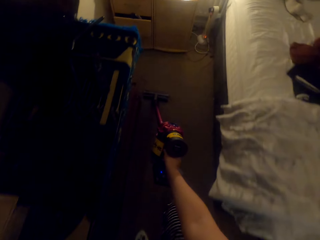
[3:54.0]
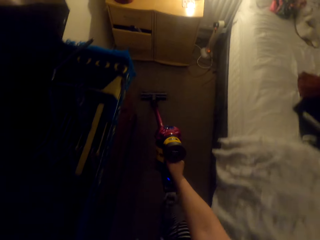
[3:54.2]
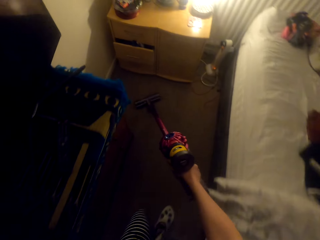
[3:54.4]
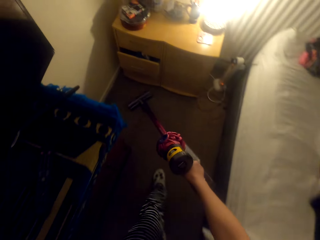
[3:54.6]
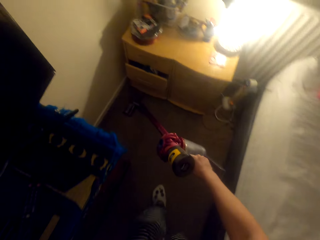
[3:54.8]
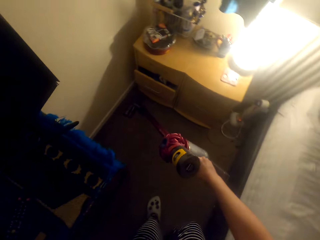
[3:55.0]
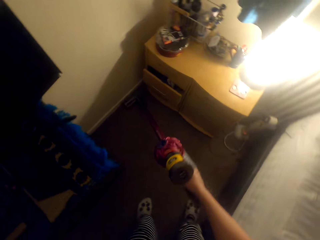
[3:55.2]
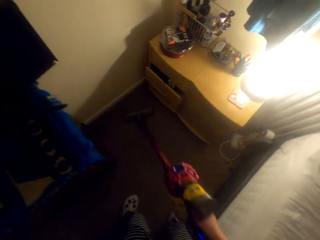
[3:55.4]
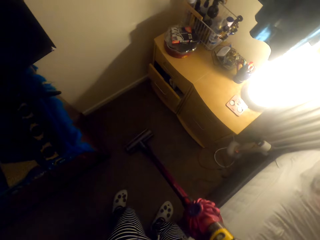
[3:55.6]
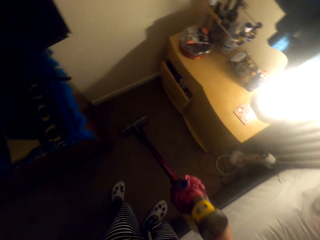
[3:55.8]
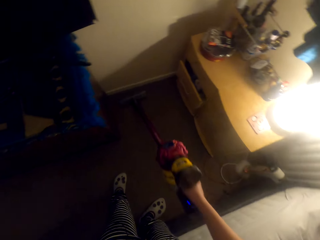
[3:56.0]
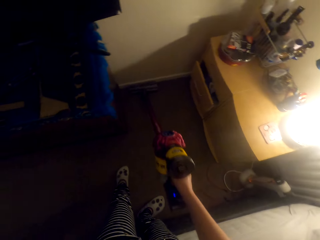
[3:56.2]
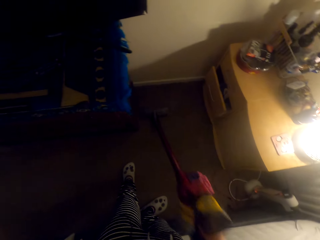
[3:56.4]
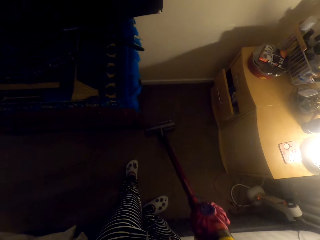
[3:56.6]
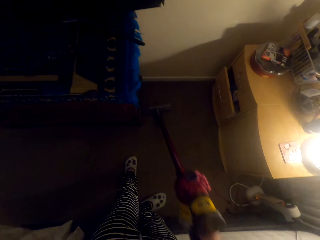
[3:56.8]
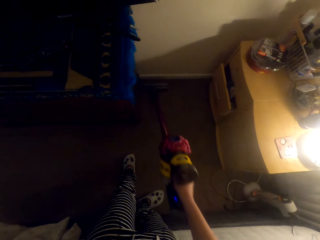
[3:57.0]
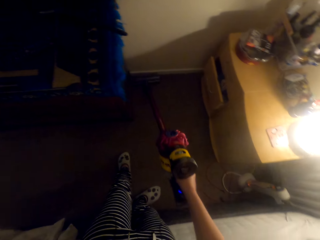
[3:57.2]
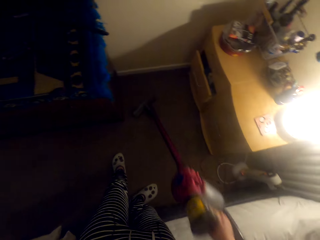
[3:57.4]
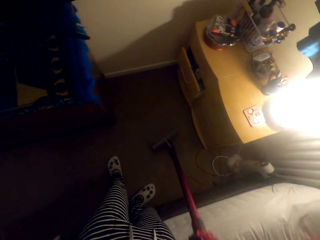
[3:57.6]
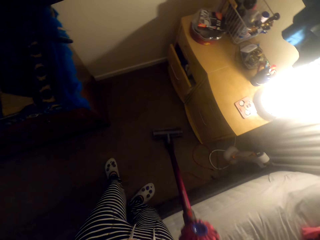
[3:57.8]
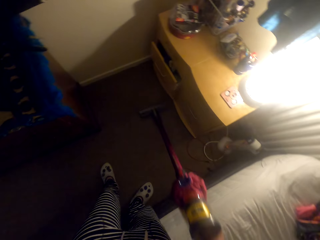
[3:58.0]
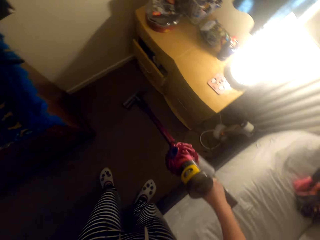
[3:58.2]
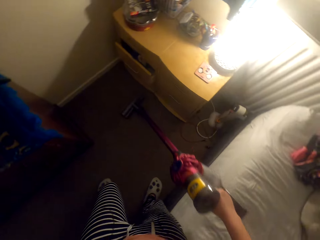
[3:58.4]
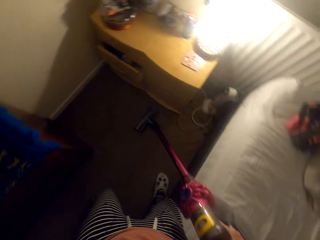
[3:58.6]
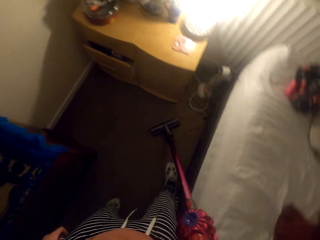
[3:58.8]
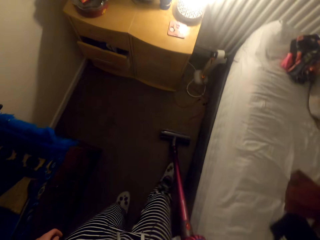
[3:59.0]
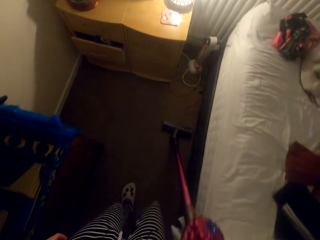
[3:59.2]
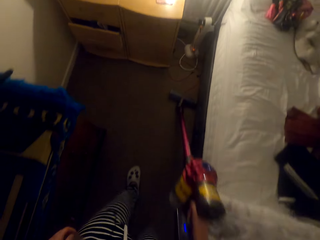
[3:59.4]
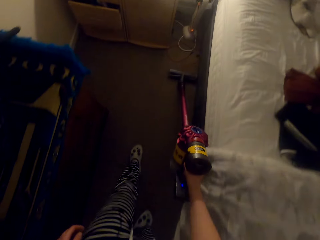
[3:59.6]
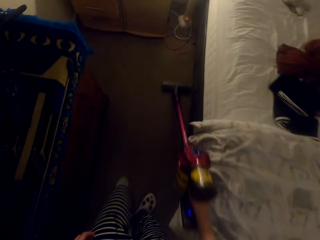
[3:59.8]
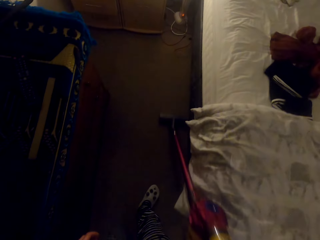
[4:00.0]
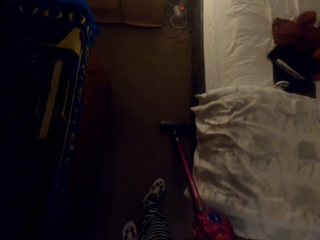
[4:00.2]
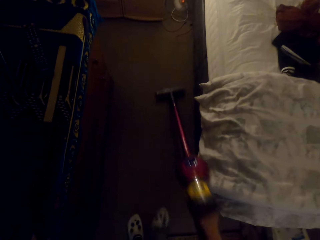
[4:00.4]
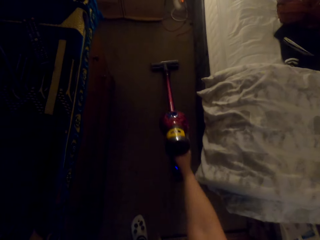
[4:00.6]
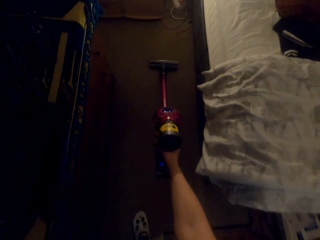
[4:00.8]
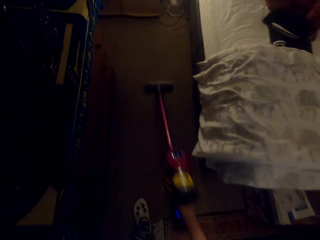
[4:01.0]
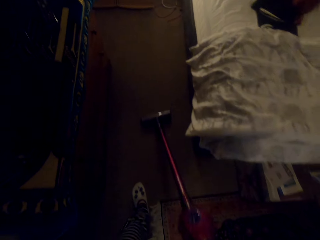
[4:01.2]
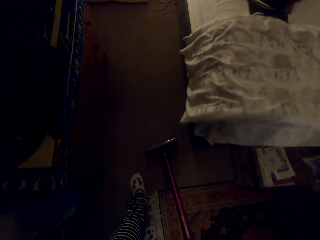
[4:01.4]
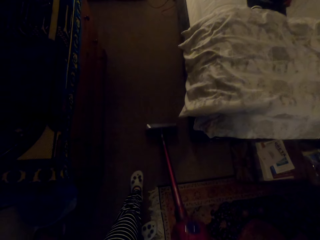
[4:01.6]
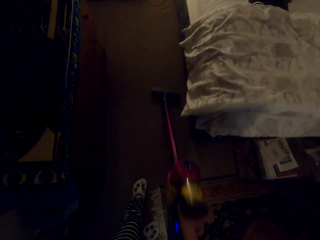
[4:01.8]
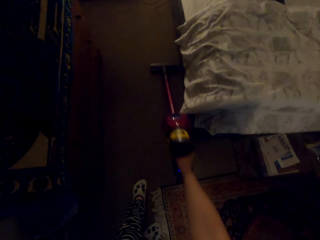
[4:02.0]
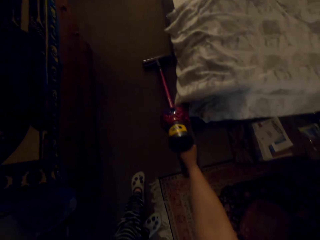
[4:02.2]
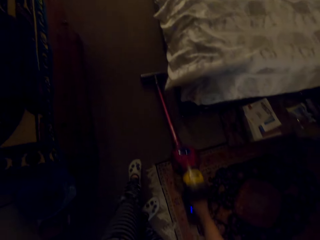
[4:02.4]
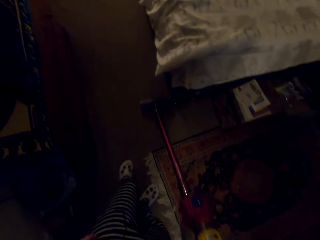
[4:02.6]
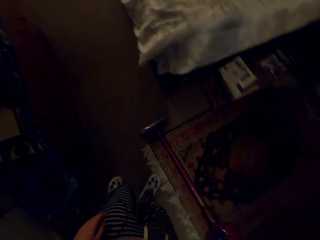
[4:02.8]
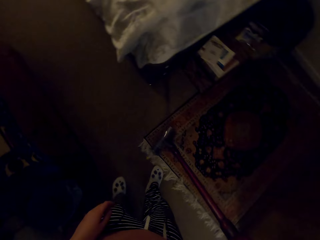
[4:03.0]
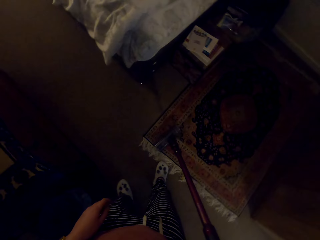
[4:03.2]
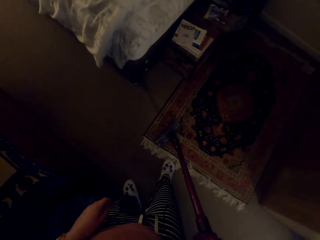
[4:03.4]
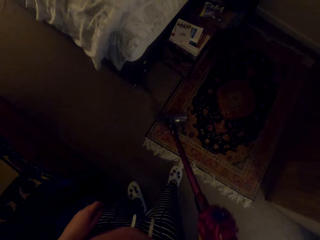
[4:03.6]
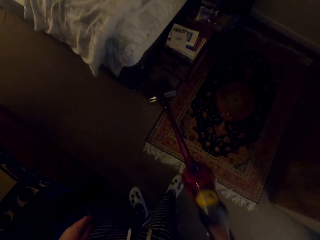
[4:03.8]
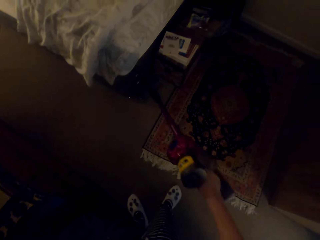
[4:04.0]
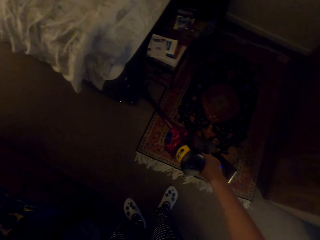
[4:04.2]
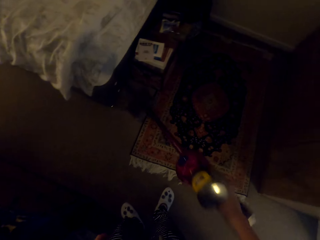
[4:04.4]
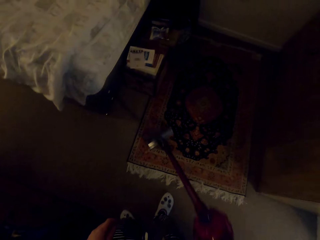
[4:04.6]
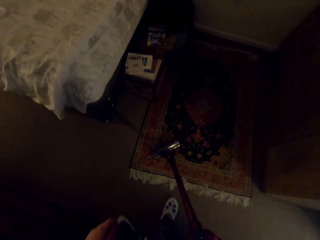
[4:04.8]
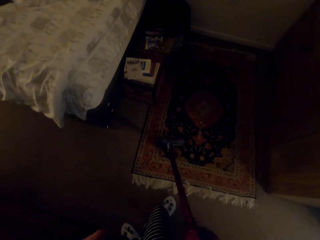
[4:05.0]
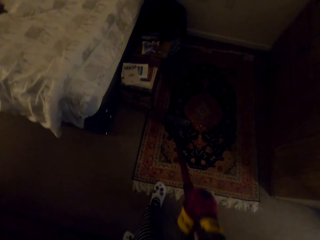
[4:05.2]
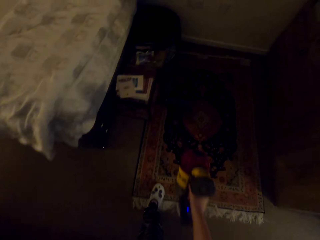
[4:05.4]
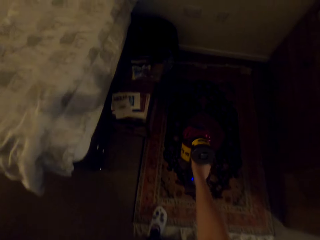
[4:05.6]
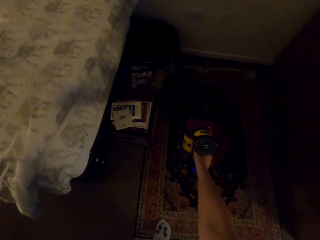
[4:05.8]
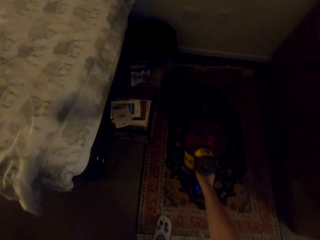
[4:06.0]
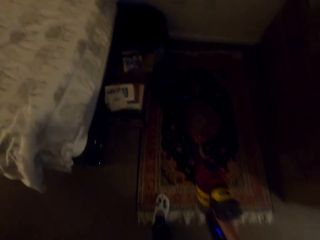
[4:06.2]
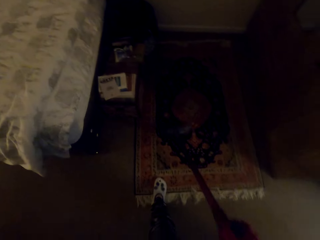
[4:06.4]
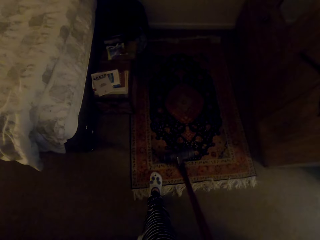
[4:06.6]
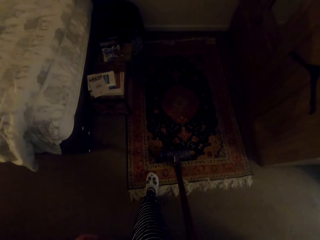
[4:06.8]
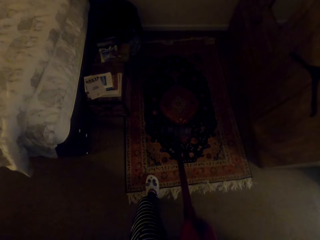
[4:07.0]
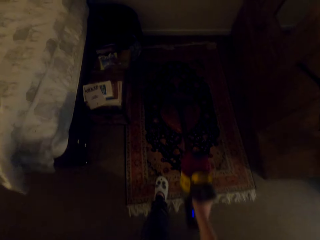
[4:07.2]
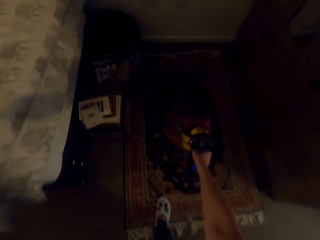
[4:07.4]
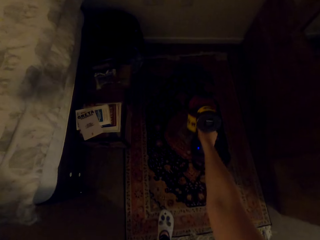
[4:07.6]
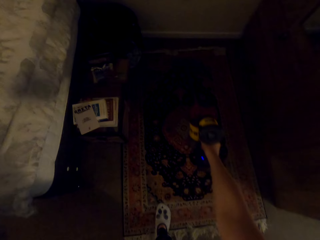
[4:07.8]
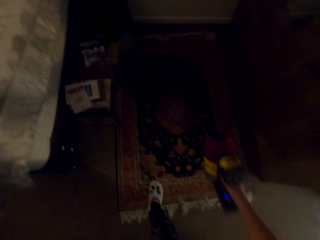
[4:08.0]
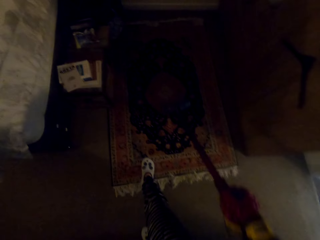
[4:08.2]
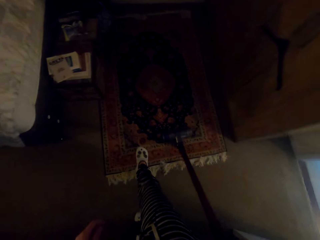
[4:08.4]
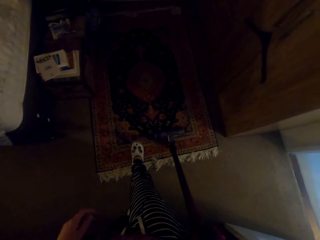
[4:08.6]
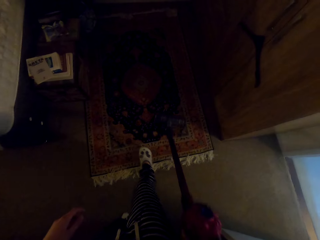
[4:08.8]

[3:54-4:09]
The camera wearer cleans the floor with a vacuum cleaner repeatedly.

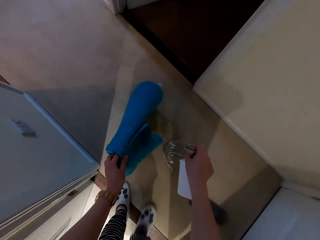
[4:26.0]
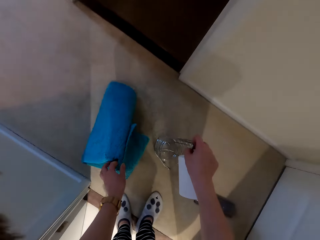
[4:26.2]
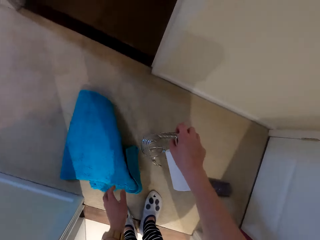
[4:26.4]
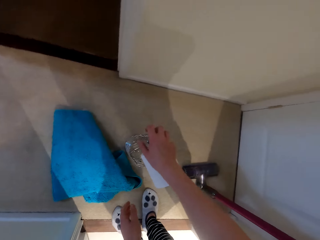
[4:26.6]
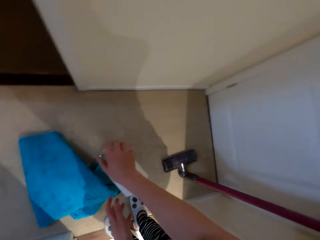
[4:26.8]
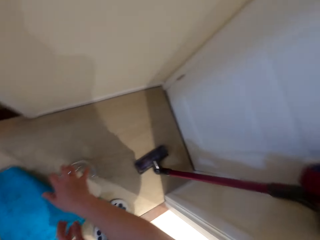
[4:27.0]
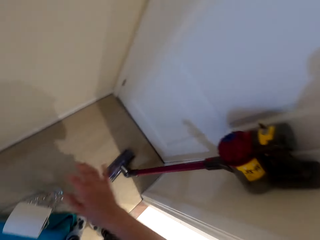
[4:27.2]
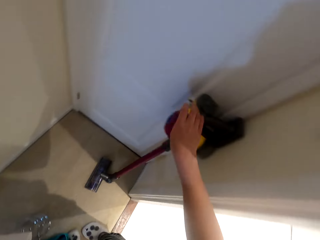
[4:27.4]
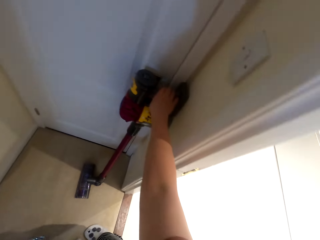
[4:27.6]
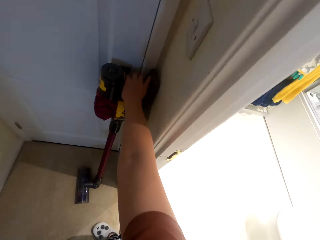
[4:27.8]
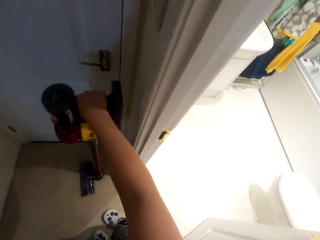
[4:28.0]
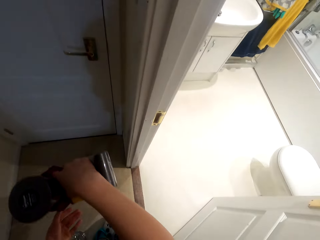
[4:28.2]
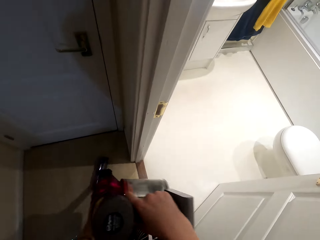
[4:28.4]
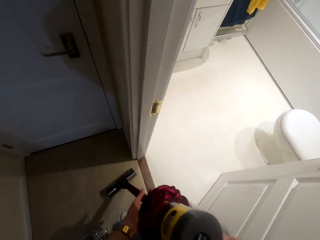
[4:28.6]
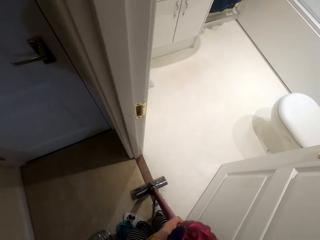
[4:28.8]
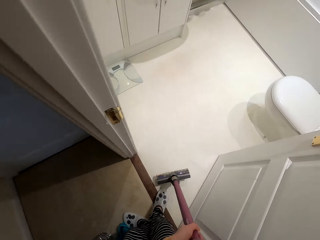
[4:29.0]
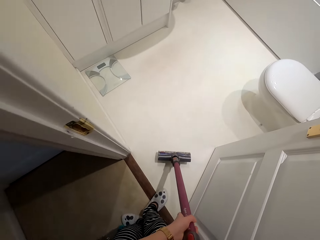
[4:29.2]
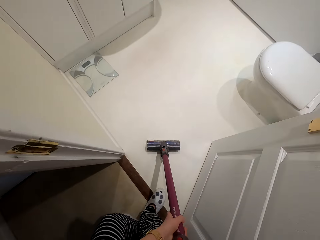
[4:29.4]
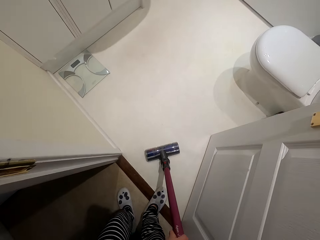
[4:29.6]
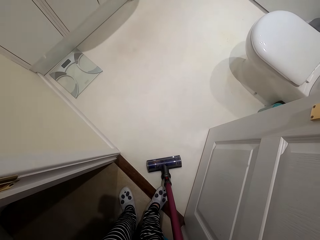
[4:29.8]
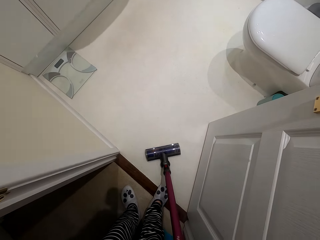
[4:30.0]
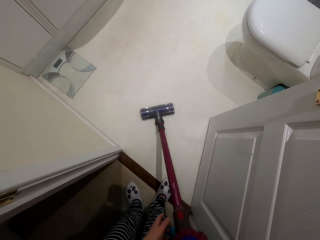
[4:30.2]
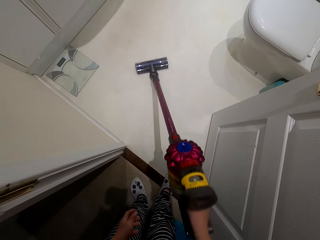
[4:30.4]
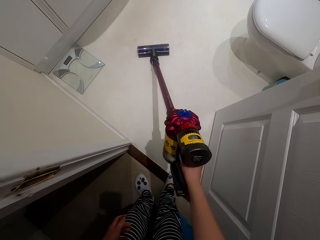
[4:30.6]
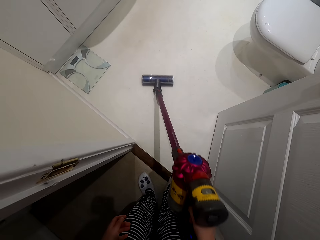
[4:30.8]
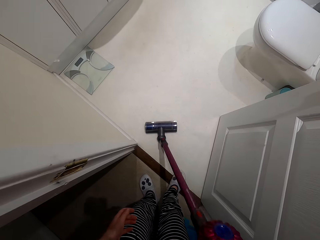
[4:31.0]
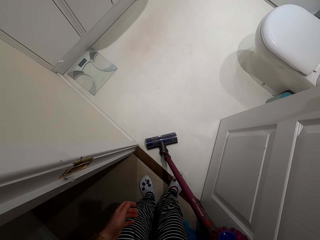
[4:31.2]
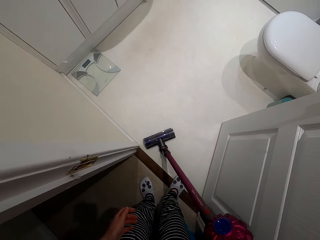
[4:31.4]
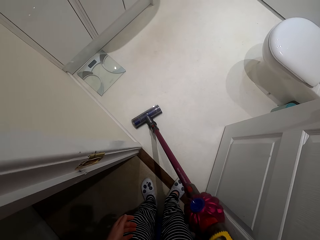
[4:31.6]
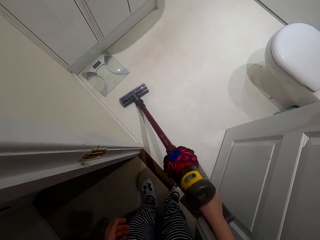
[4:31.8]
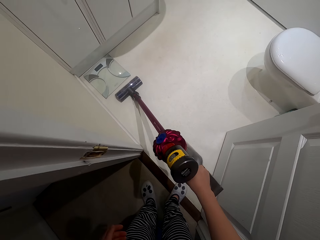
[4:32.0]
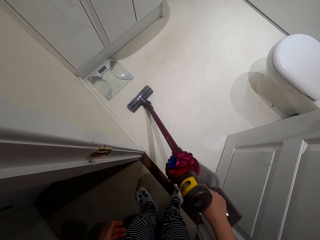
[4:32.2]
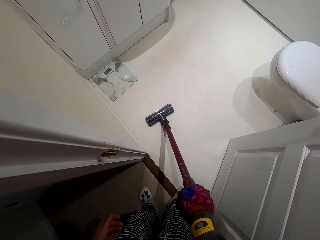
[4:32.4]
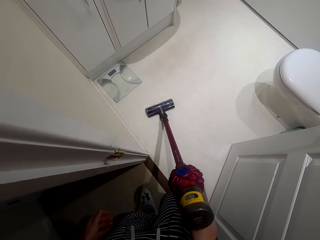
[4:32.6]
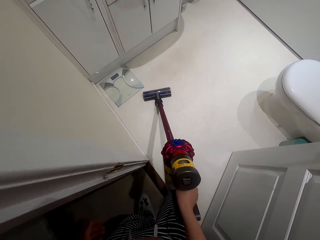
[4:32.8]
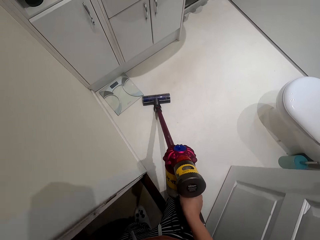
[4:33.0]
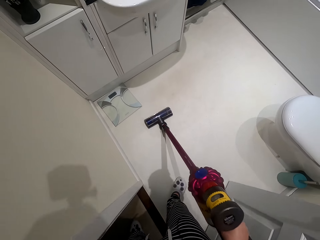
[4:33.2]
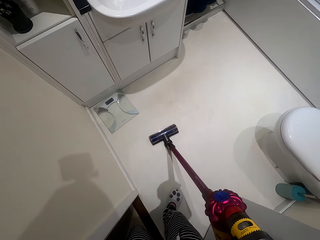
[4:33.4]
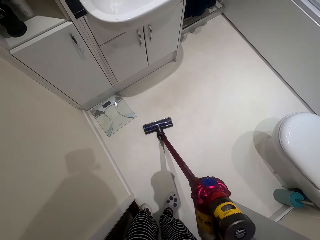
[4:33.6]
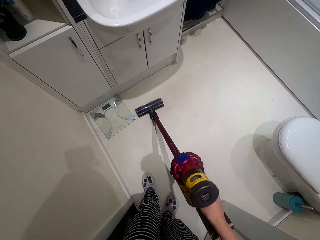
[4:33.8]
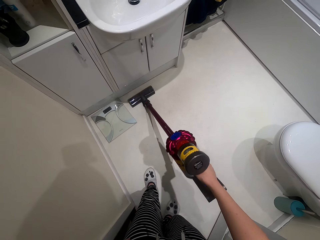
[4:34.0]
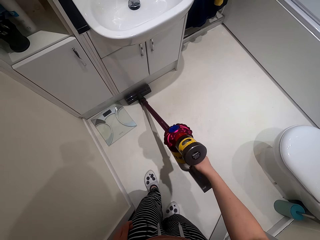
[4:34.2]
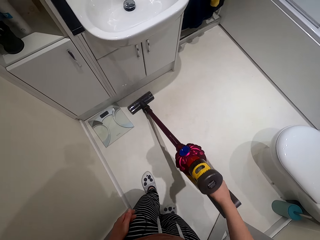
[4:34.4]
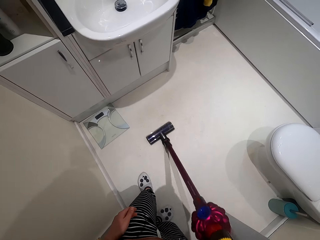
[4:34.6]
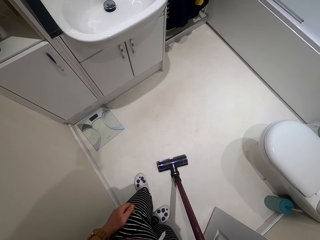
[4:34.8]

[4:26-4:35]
The camera wearer puts the tissue holder on the floor. They put the mats on the floor. They pick up a vacuum cleaner. They put the vacuum on the floor. They vacuum the washroom with the vacuum cleaner.
